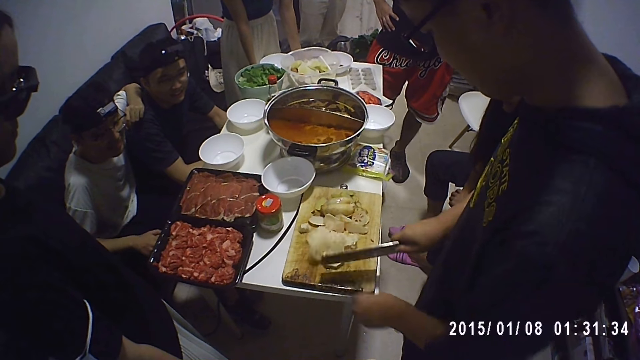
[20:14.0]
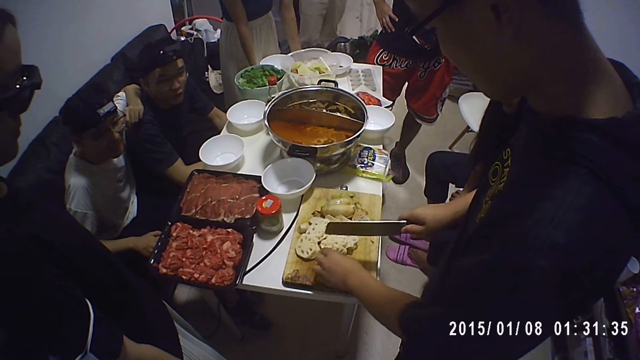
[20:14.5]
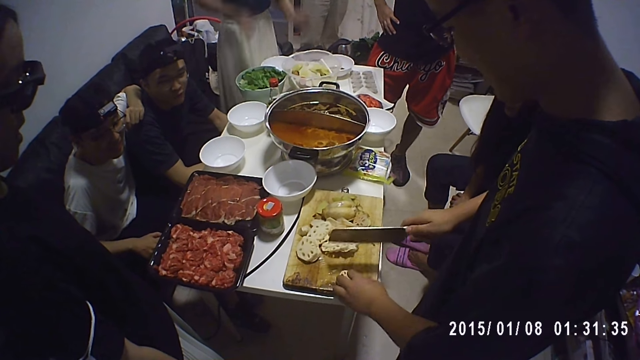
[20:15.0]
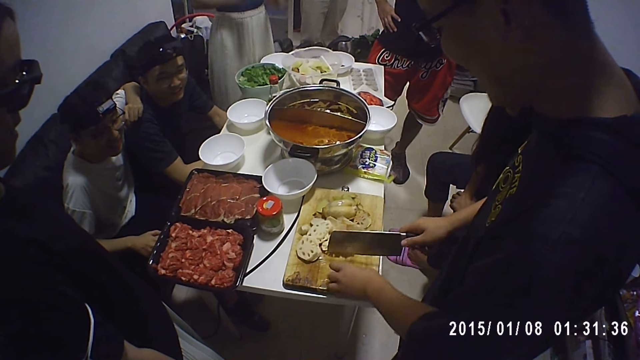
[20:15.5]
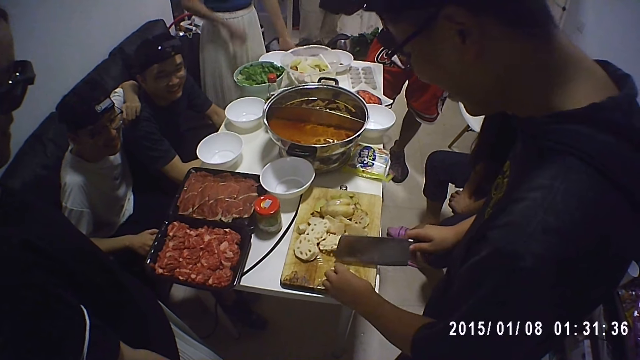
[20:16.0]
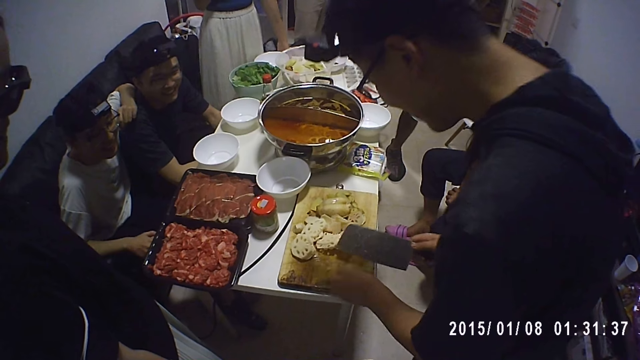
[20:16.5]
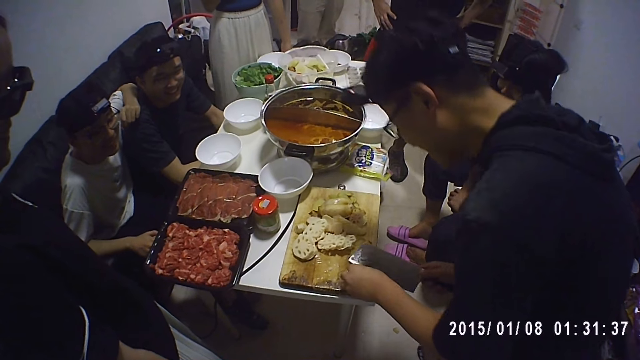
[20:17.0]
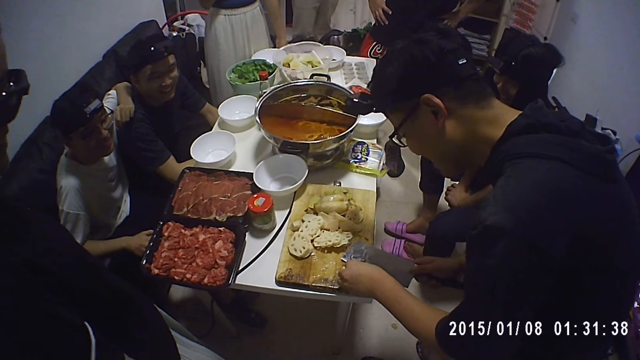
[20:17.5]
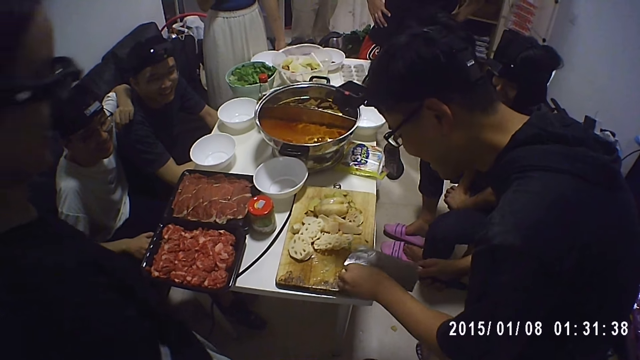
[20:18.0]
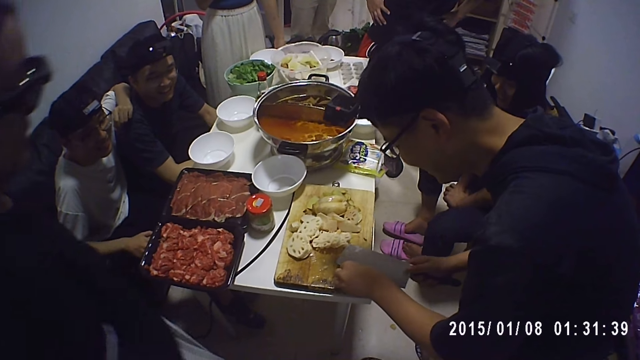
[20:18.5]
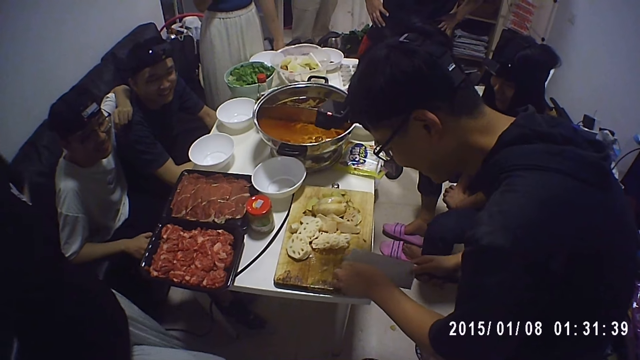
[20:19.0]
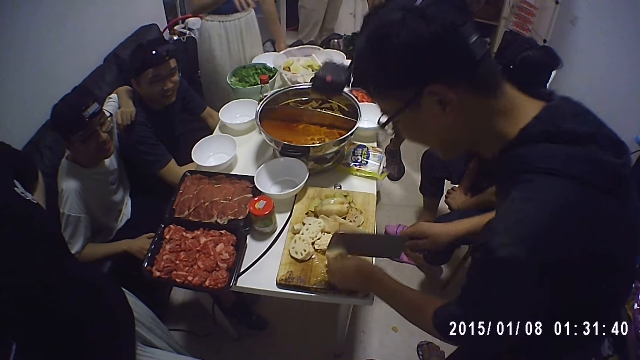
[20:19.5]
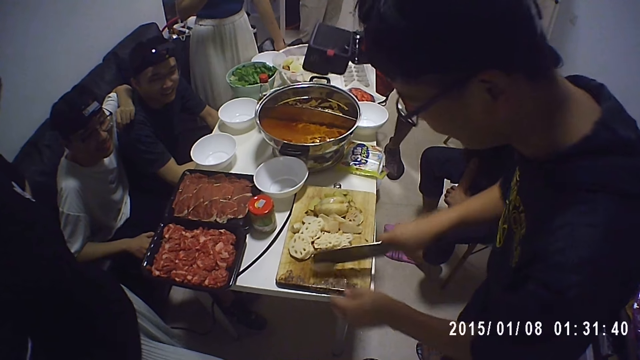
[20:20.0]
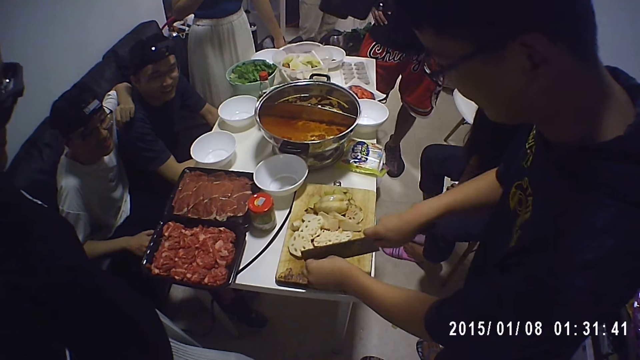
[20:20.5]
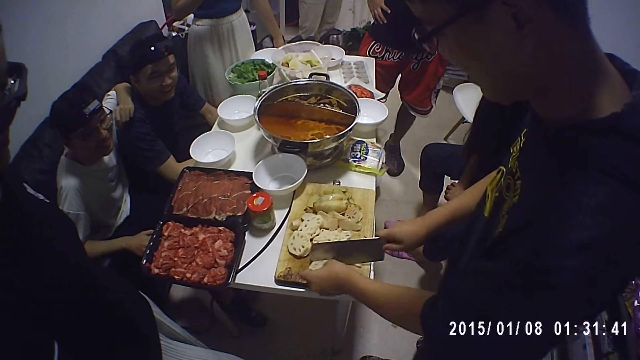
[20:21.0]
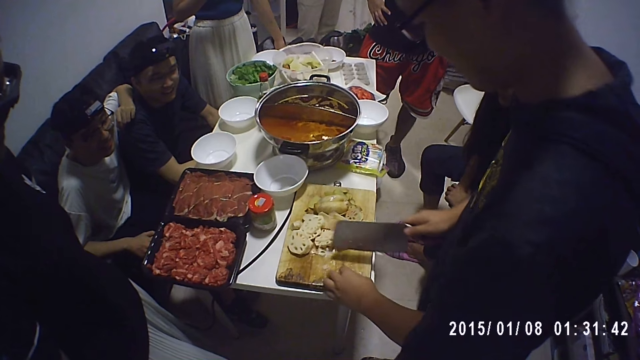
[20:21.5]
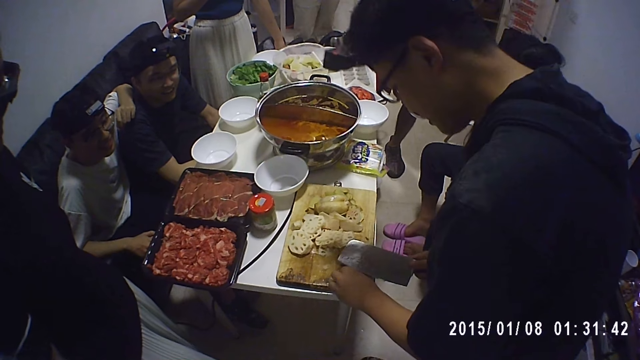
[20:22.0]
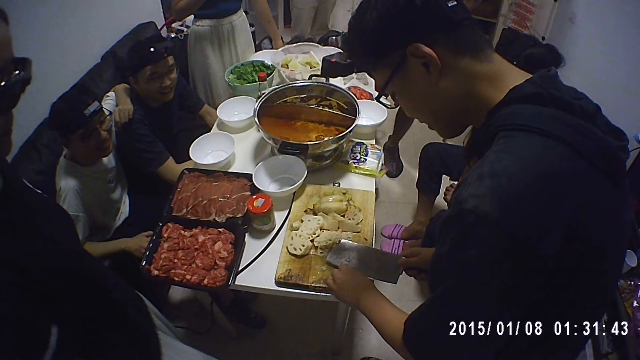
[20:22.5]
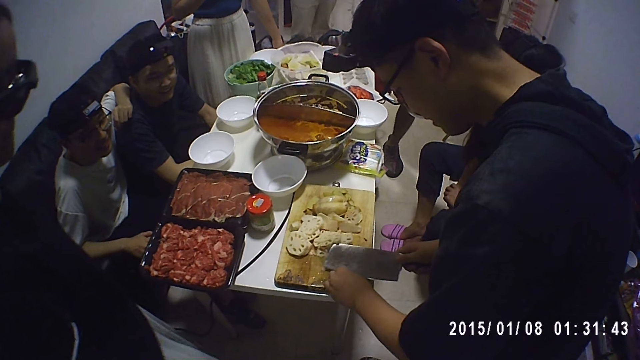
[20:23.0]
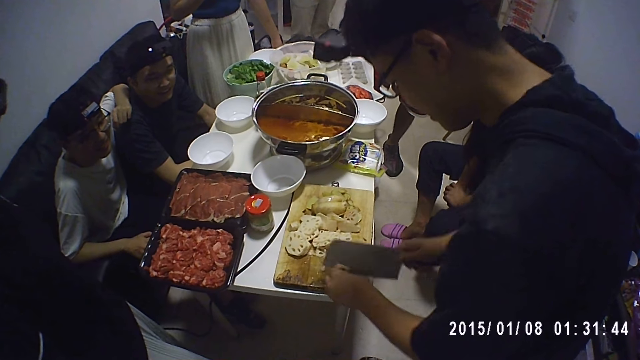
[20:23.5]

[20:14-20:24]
A woman lets go of the table. A man is chopping potatoes. The woman moves the right hand. The man is chopping the potatoes. The man bends his head and is chopping the potatoes.

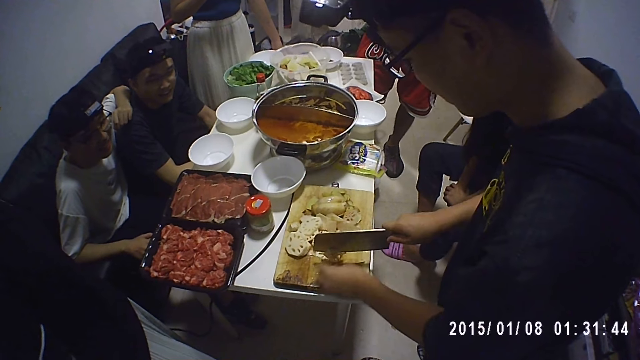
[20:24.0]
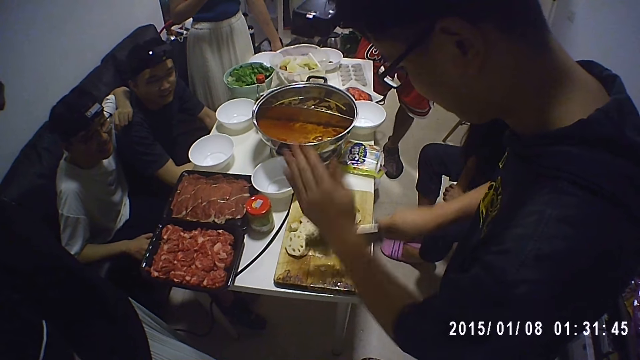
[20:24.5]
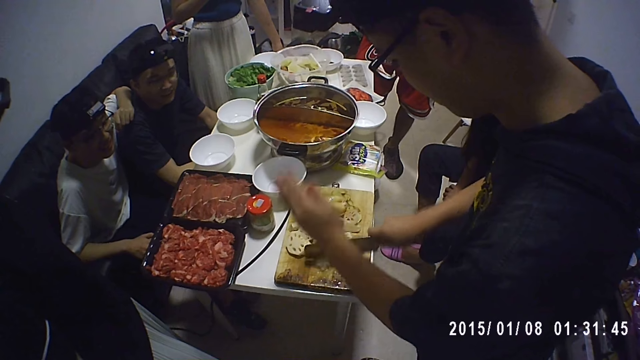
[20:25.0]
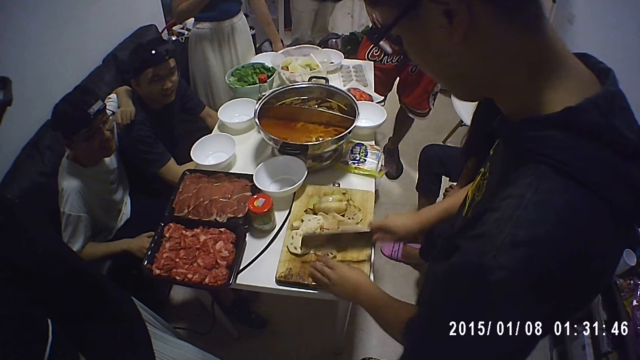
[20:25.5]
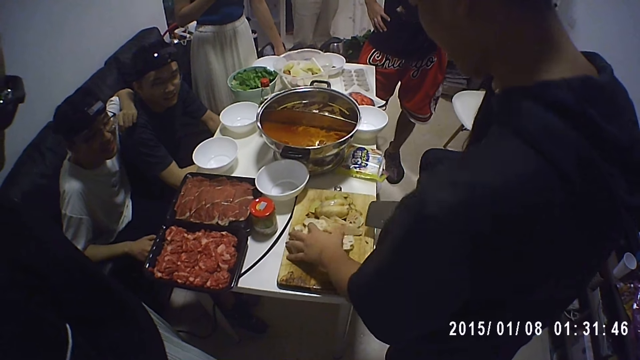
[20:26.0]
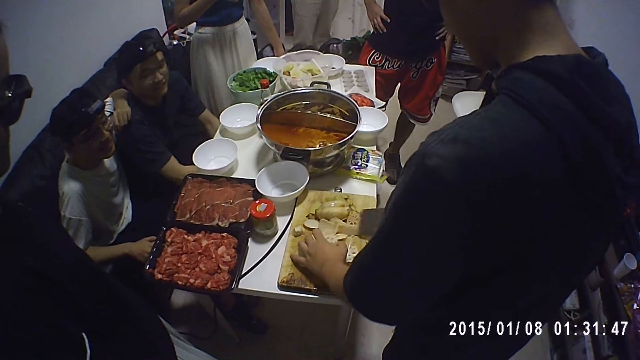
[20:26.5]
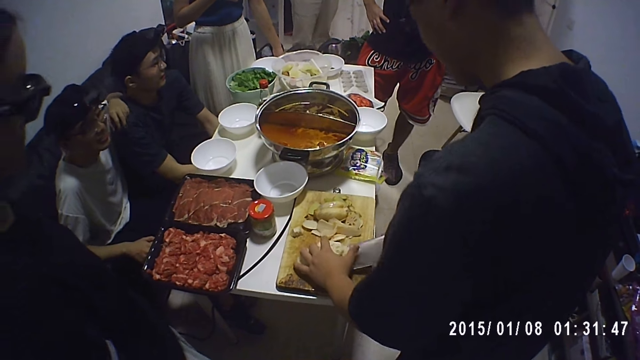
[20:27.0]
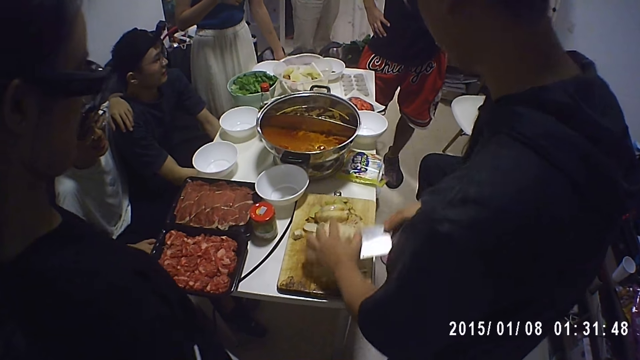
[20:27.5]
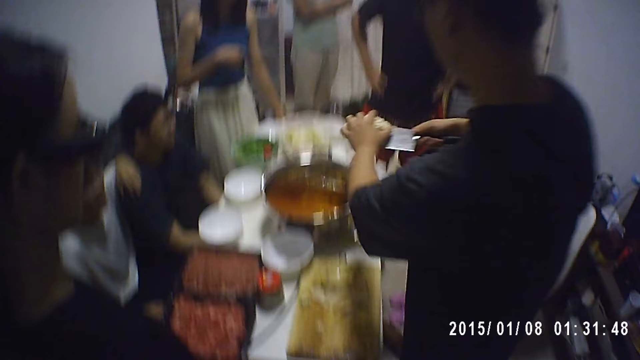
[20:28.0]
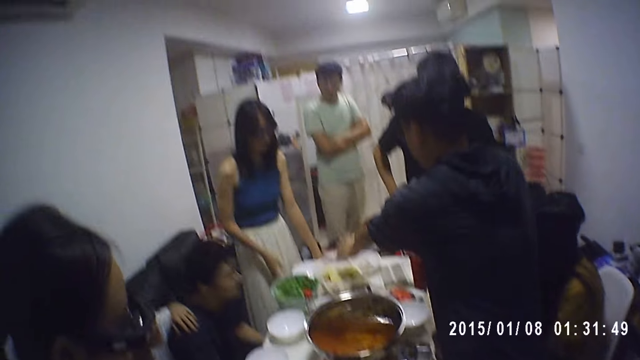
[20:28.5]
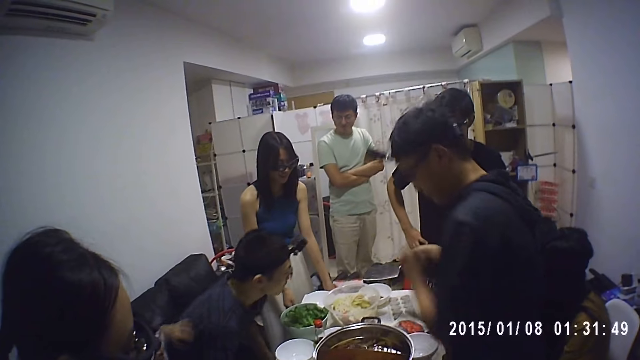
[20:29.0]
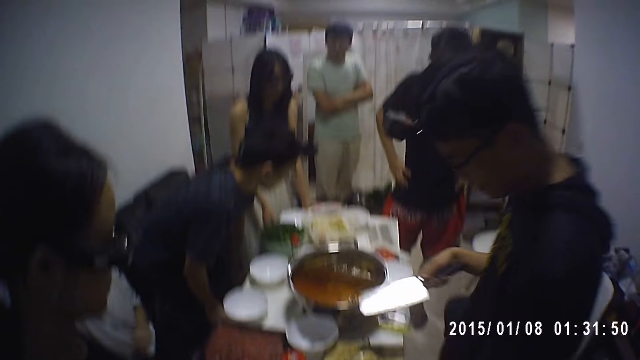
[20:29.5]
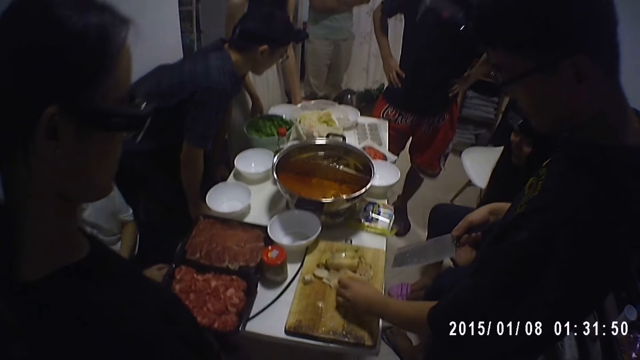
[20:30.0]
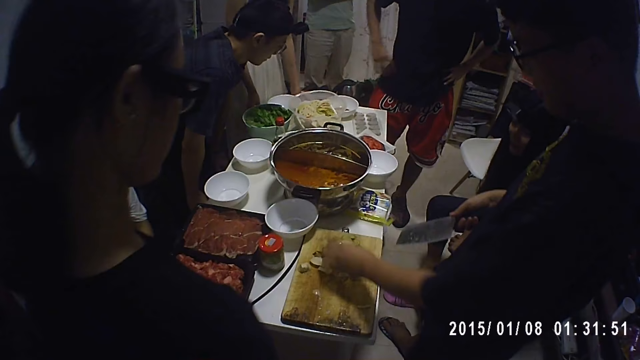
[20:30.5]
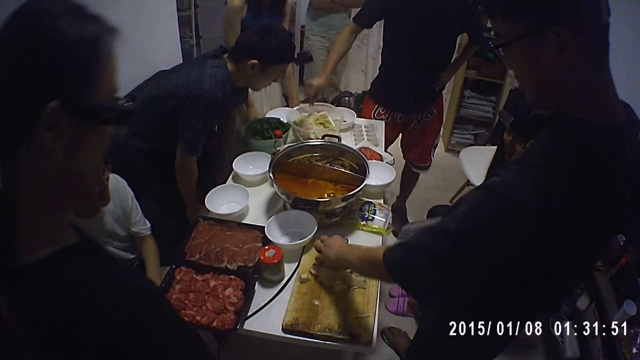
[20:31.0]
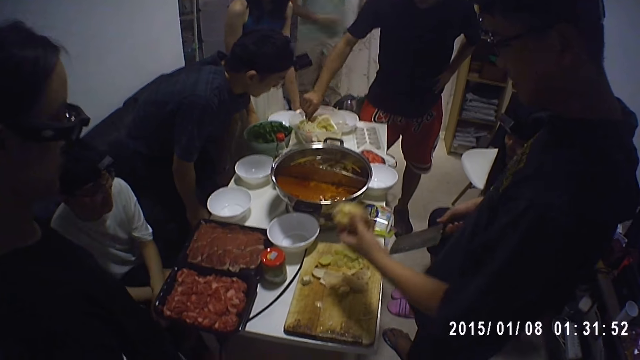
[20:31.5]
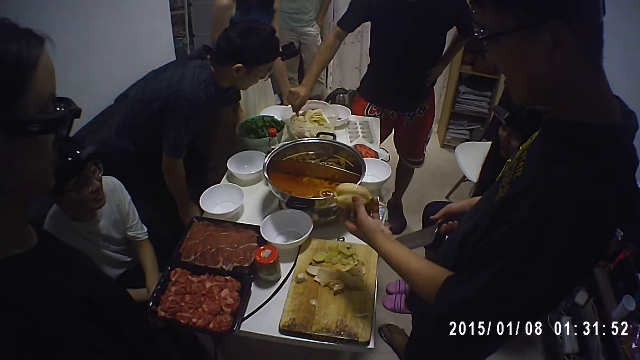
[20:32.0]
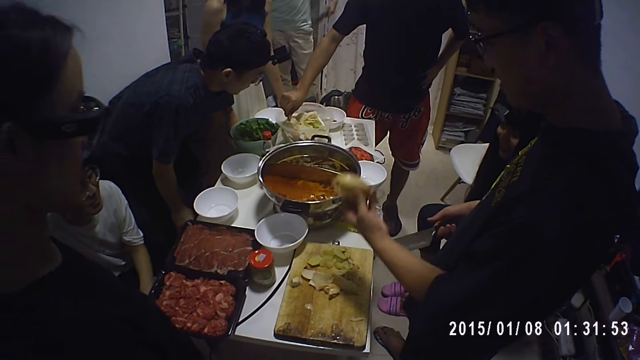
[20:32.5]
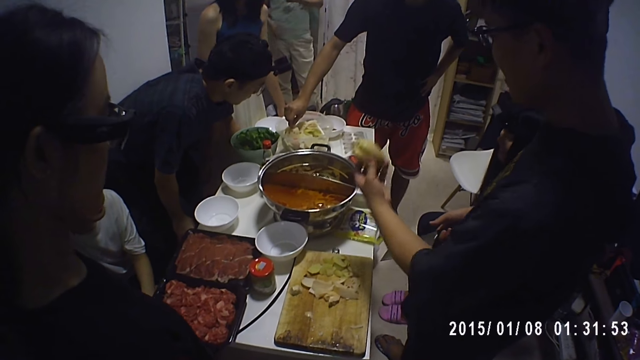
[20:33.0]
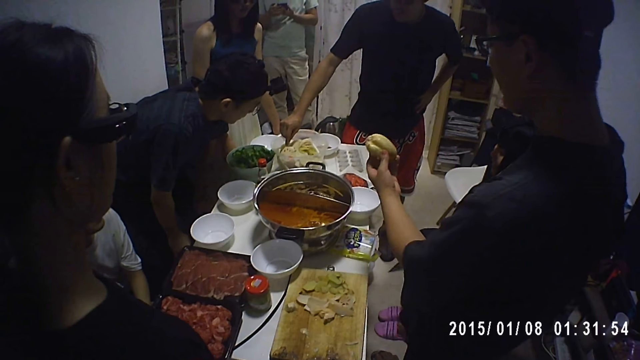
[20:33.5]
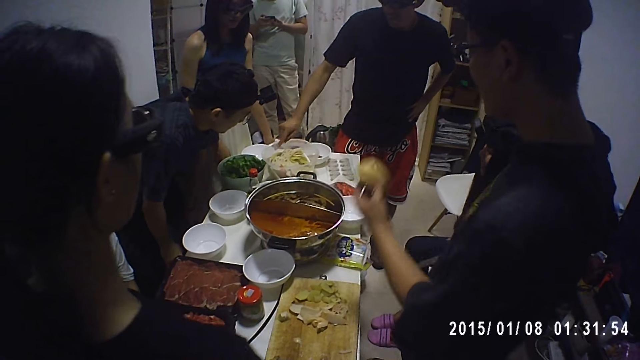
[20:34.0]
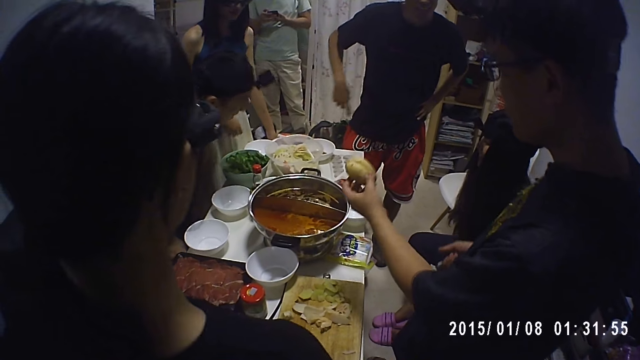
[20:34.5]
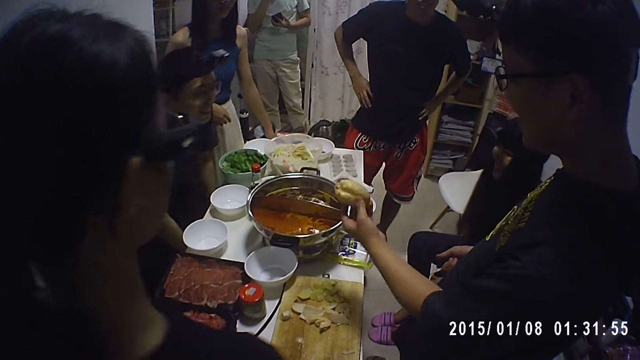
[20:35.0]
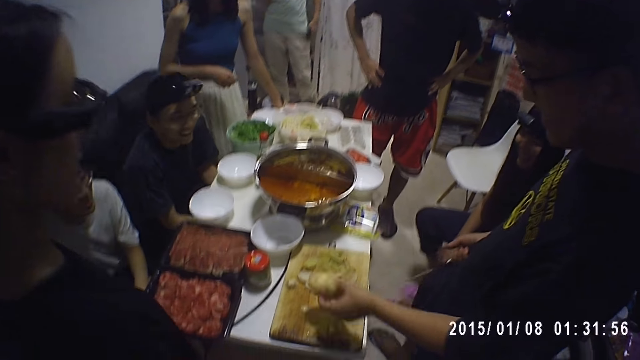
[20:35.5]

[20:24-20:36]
A man moves both hands and is chopping potatoes. The man swings the left hand and is chopping the potatoes. The man holds the potatoes and pulls the potatoes. The man transfers the cut potato on the chopping board to the bowl on a table with the knife in his right hand. The man makes a step. A second man stands up. The first man drops the potatoes and makes a step. The second man looks at the potatoes. A third man lifts the right hand. The first man takes a potato on the chopping board with his left hand. A fourth man touches the potato in the bowl on the table with his right hand. The first man lifts the potato and swings the potato. The third man holds his waist. The first man swings the potato. The second man sits down.
